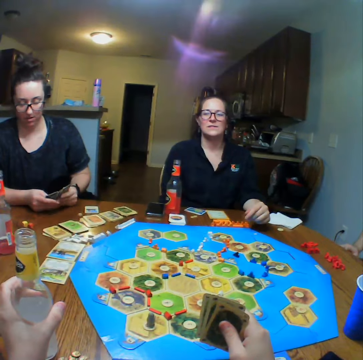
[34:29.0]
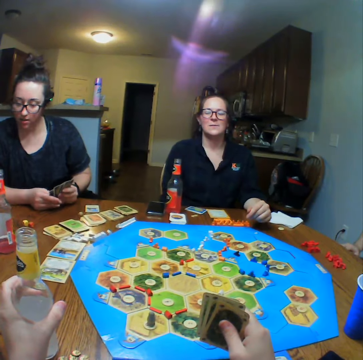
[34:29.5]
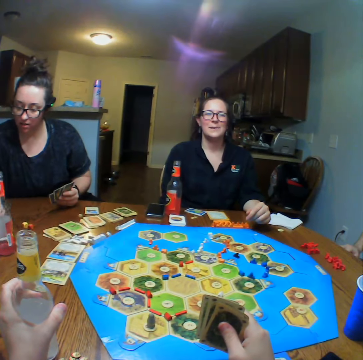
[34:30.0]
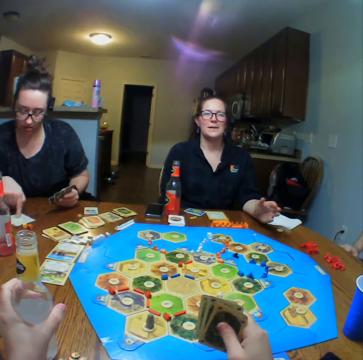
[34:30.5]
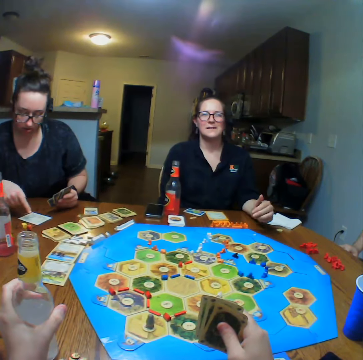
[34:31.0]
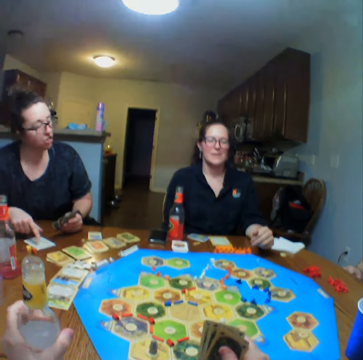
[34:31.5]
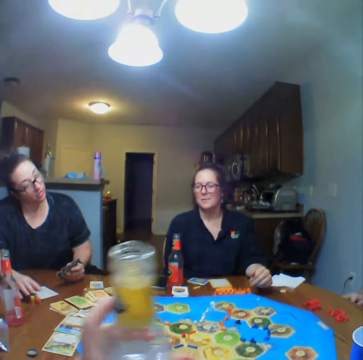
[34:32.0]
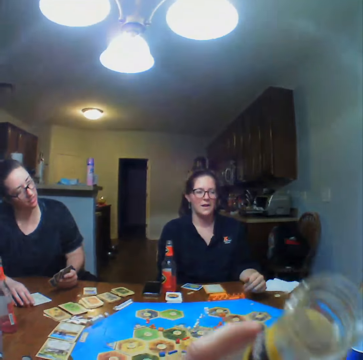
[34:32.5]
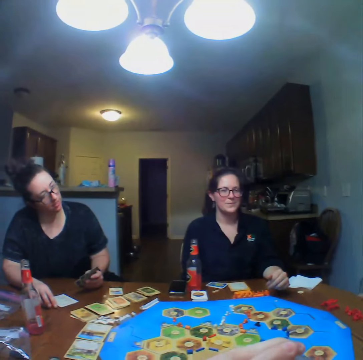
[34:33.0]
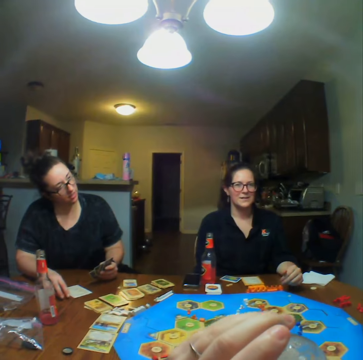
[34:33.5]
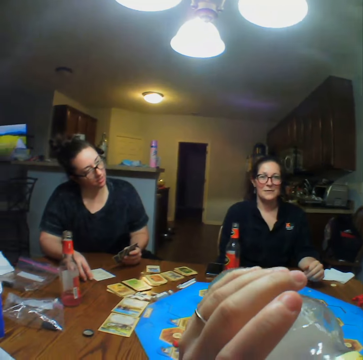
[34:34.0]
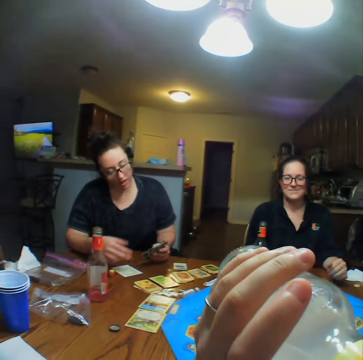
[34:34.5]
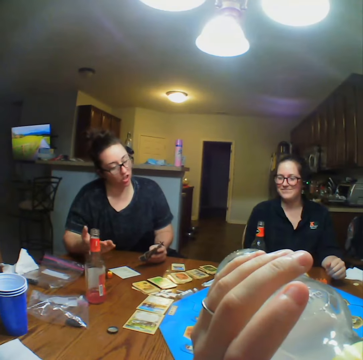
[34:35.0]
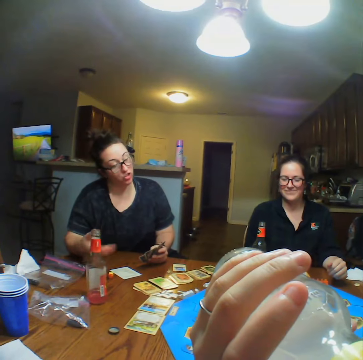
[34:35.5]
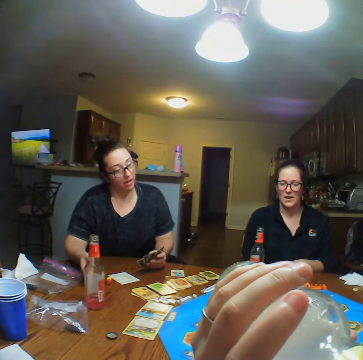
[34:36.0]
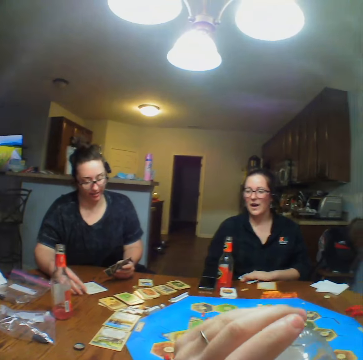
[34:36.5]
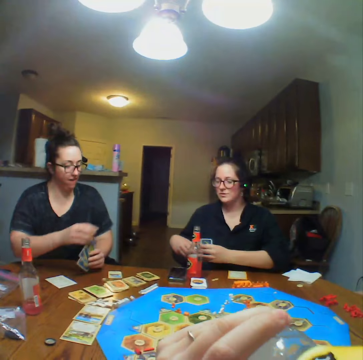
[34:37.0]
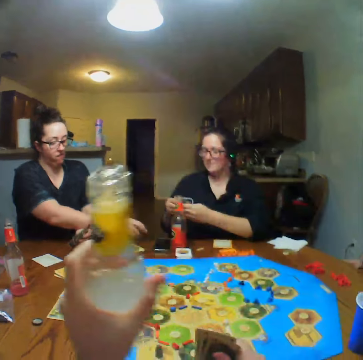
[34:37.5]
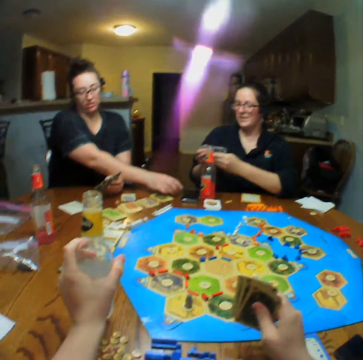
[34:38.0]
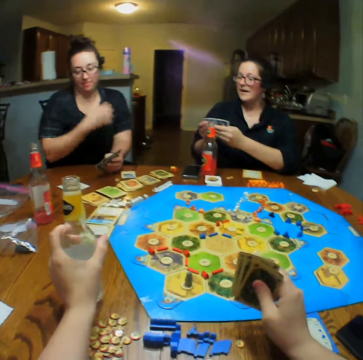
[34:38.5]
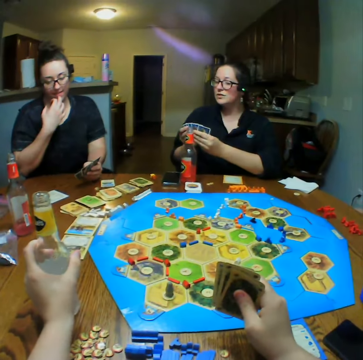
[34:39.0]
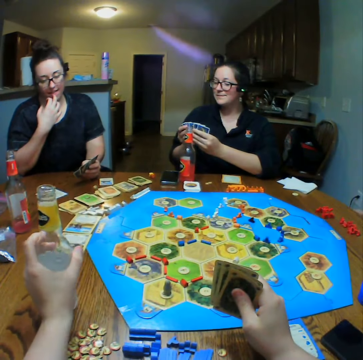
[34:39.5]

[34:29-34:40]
A lady shuffles the cards. The camera wearer looks at another lady. They lift the drink. They drink. The first lady talks. The other lady talks. The other lady picks up the card.

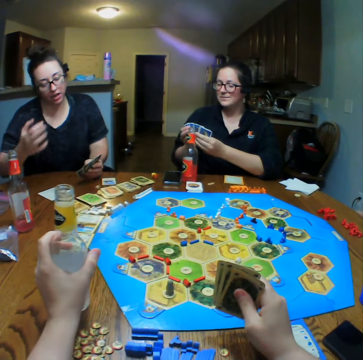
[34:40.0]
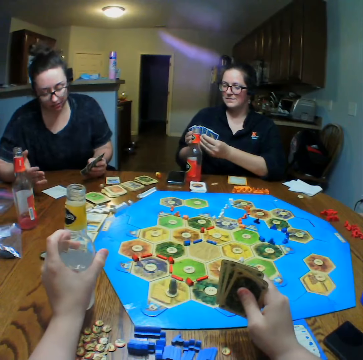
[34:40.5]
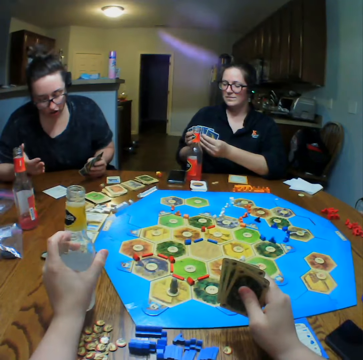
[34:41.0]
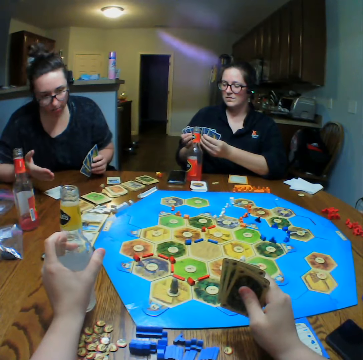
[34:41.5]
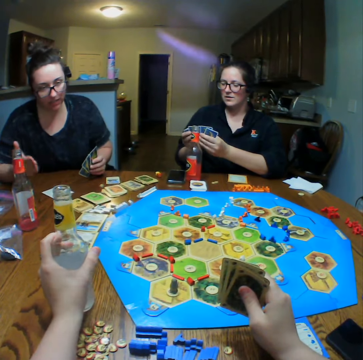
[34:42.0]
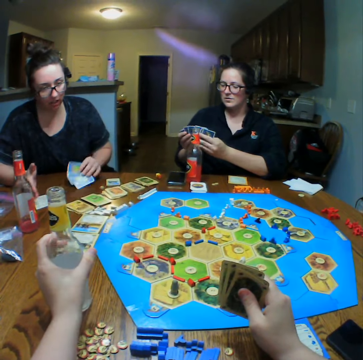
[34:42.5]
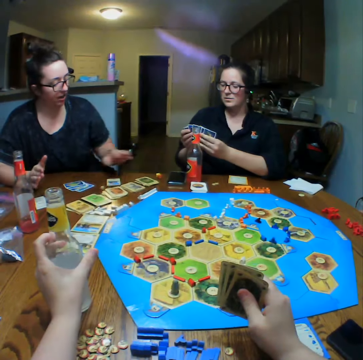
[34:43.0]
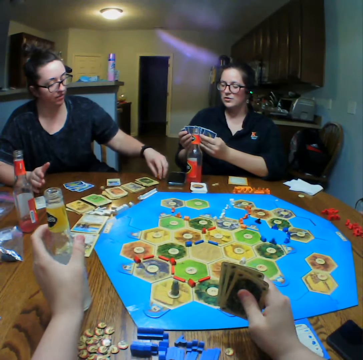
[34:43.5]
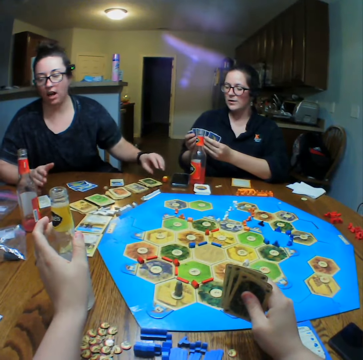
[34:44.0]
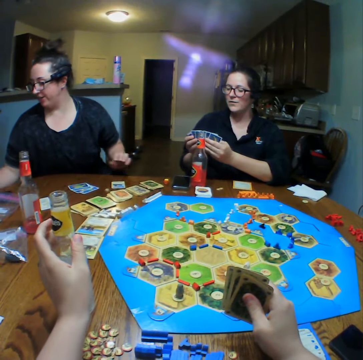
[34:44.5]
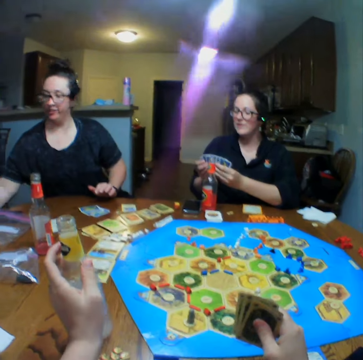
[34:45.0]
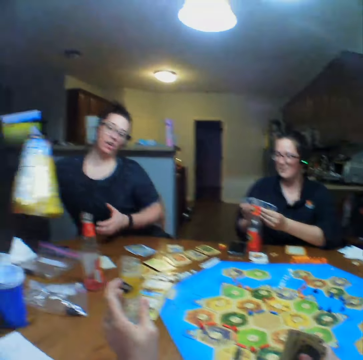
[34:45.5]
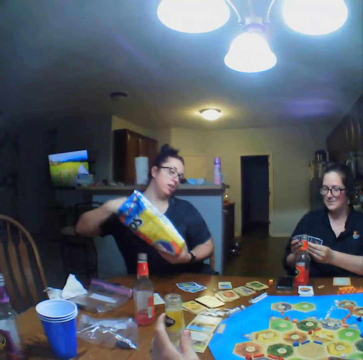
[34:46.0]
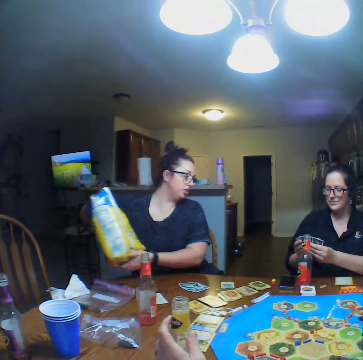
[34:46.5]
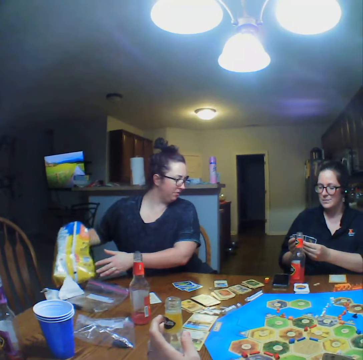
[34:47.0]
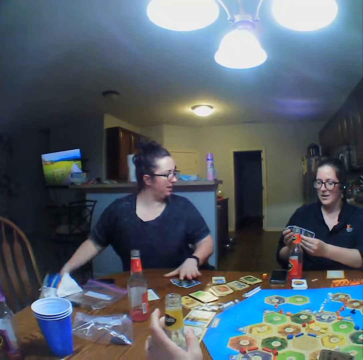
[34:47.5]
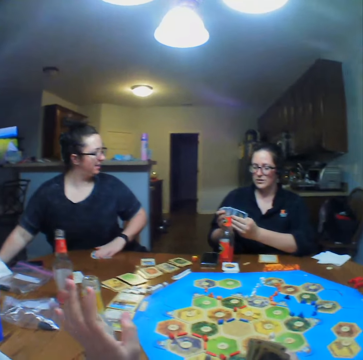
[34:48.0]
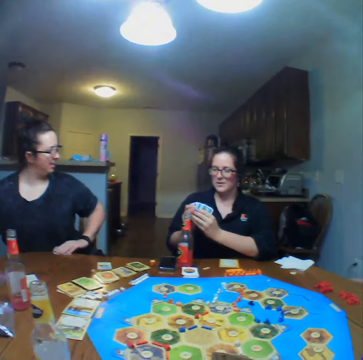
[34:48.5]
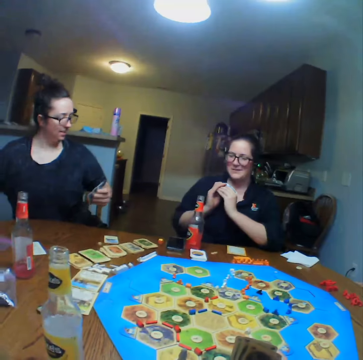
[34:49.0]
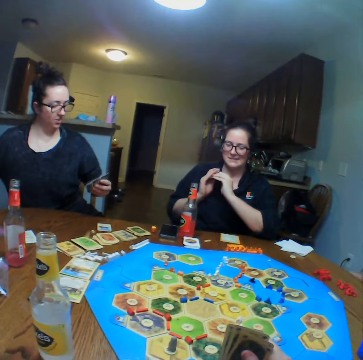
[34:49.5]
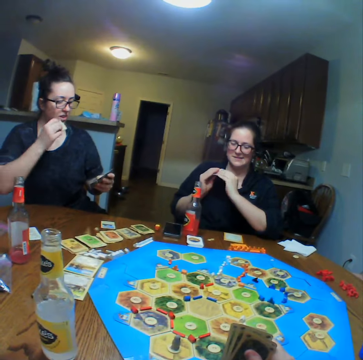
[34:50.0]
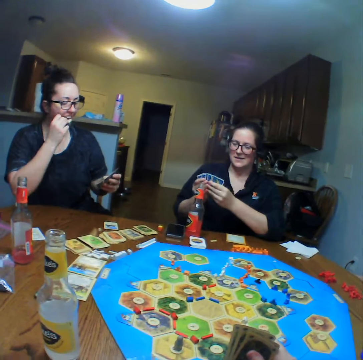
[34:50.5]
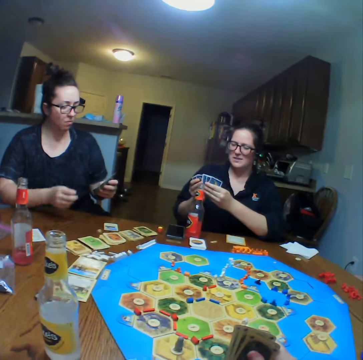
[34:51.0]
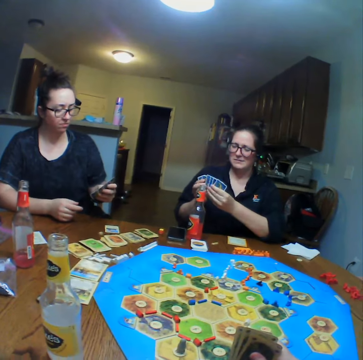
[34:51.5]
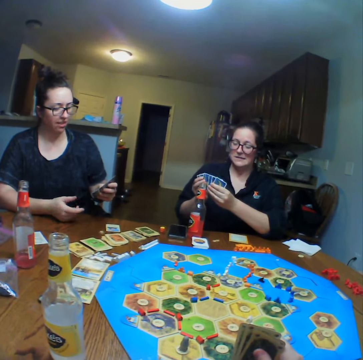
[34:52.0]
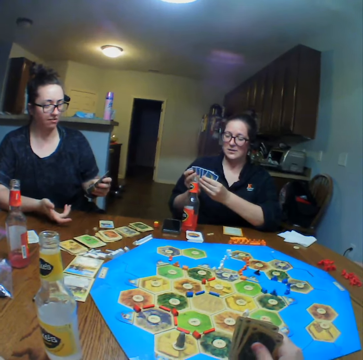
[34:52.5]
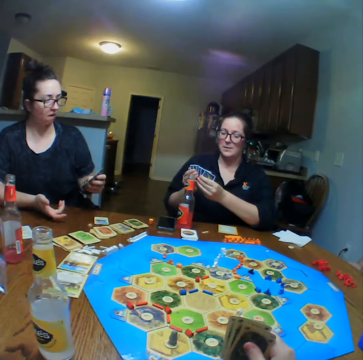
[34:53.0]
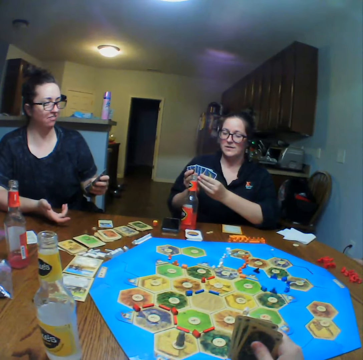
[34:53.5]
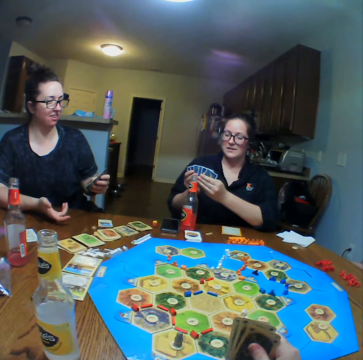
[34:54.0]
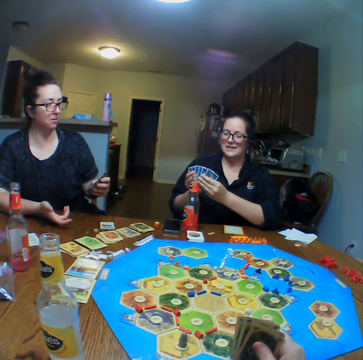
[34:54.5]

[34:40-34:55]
A lady holds the cards. Another lady shuffles the cards. The first lady places the cards on the table, lifts something, eats and picks up the cards. The other lady holds the cards and shuffles the card.

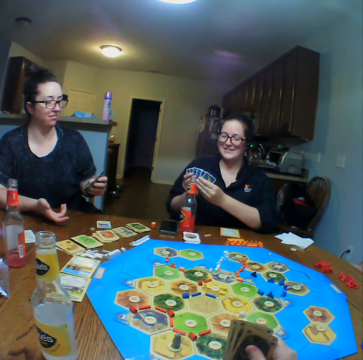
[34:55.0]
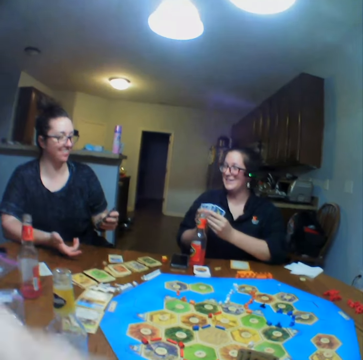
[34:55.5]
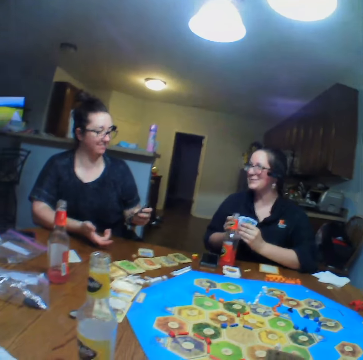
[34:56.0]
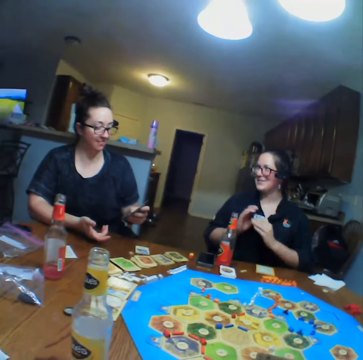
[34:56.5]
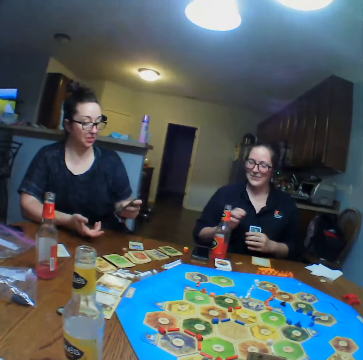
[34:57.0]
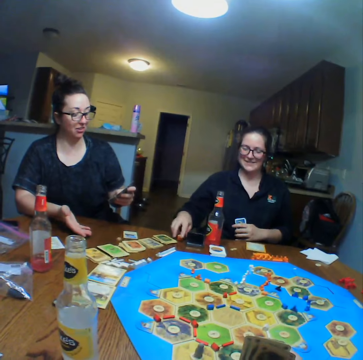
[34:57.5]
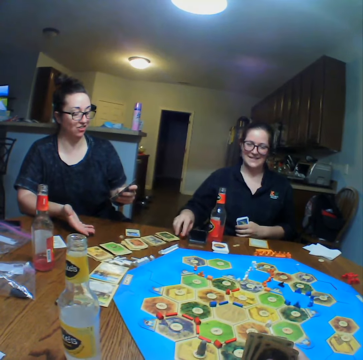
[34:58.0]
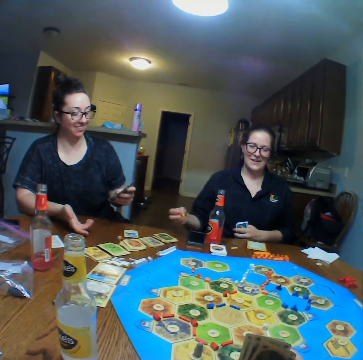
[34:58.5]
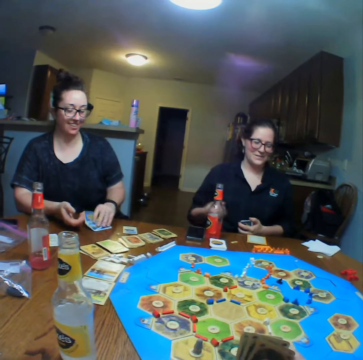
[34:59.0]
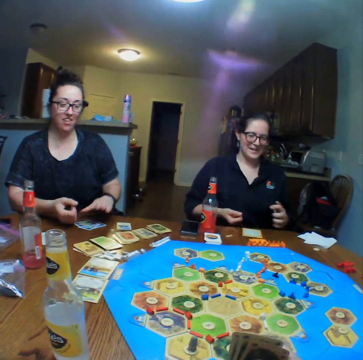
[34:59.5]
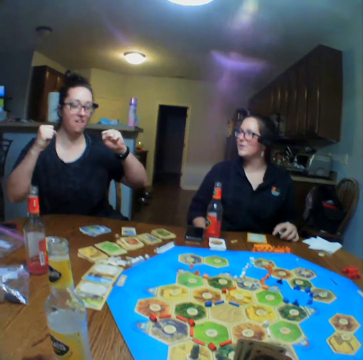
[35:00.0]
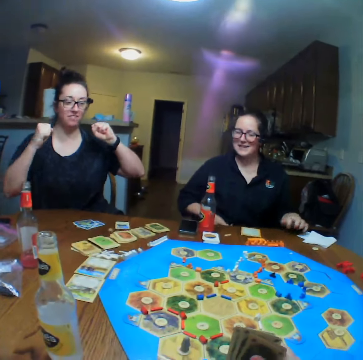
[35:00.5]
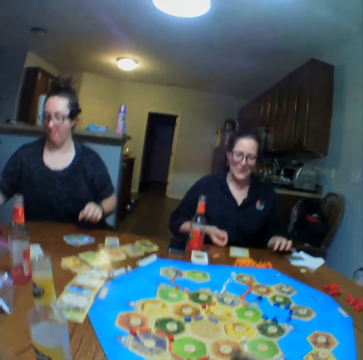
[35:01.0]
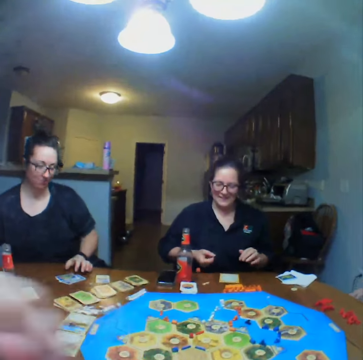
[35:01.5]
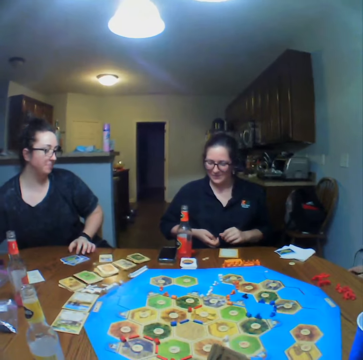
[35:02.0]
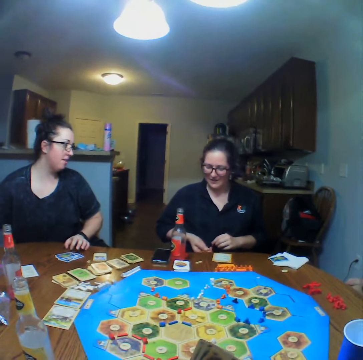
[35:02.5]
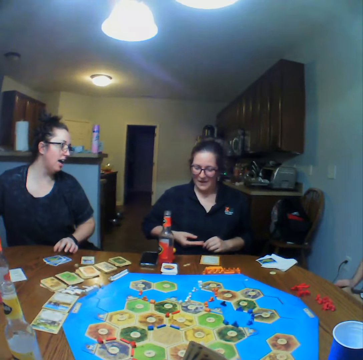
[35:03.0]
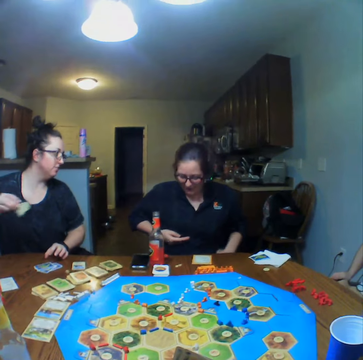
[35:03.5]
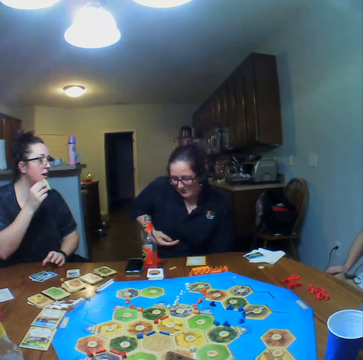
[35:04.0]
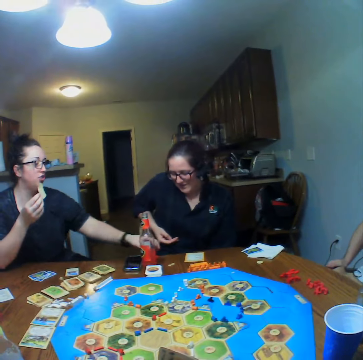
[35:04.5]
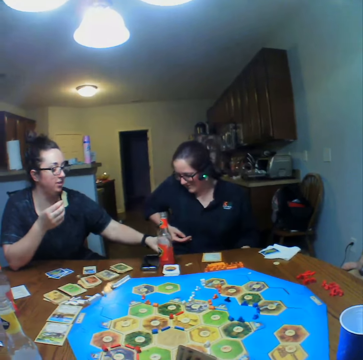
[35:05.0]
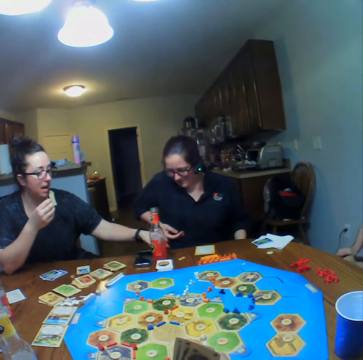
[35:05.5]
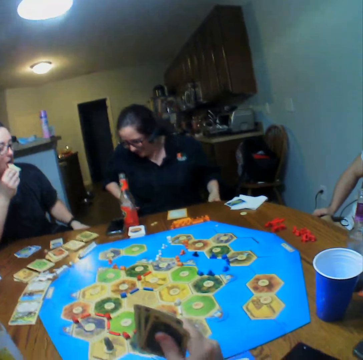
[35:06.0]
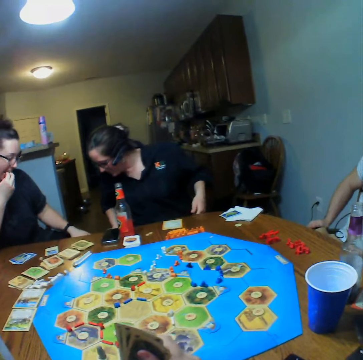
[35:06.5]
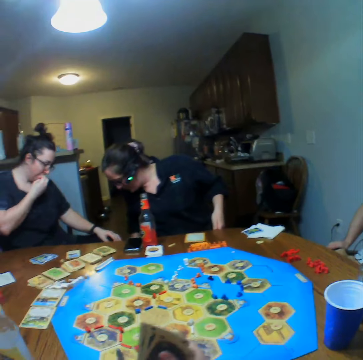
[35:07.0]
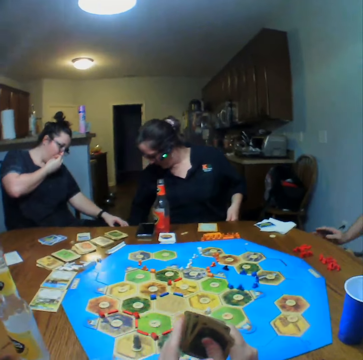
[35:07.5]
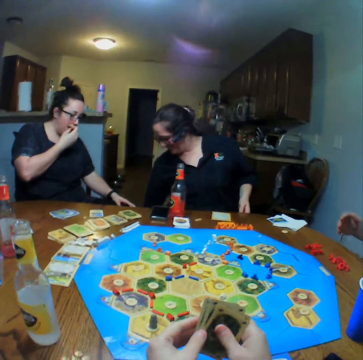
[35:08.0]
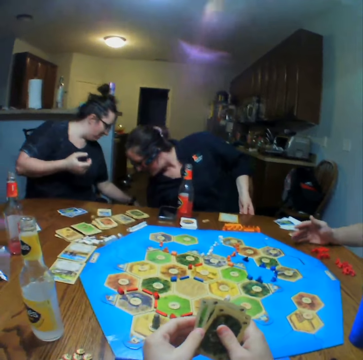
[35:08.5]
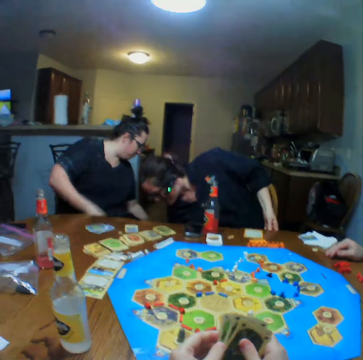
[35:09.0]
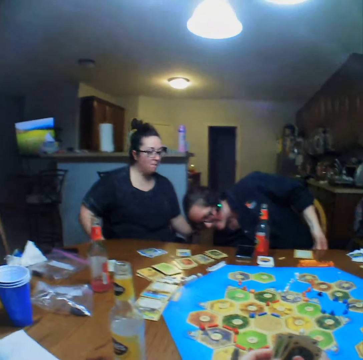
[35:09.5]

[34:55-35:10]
A lady reshuffles the cards and tosses the dice. A lady picks up something from the table. The first lady throws something. Another lady eats and picks up something. The first lady picks up the dice. The camera wearer reshuffles the cards.
